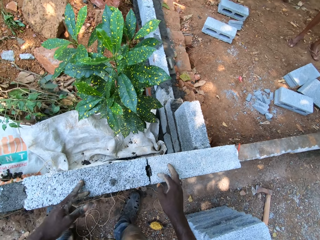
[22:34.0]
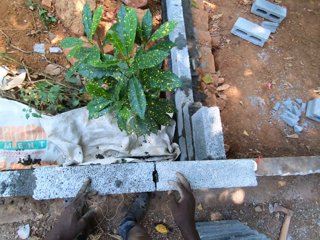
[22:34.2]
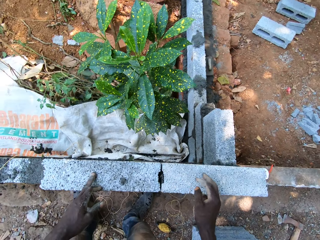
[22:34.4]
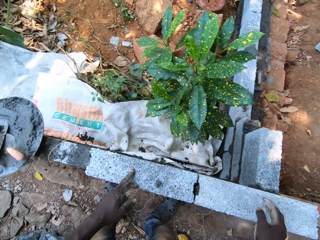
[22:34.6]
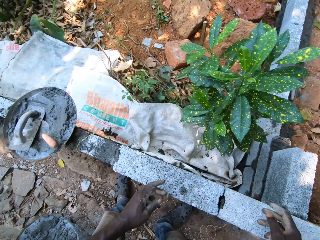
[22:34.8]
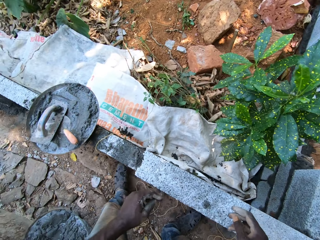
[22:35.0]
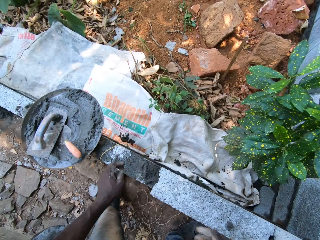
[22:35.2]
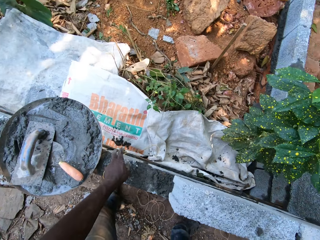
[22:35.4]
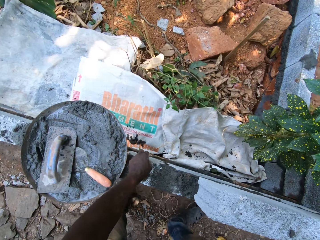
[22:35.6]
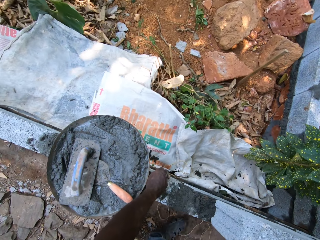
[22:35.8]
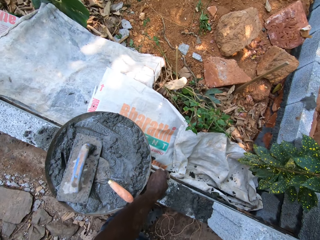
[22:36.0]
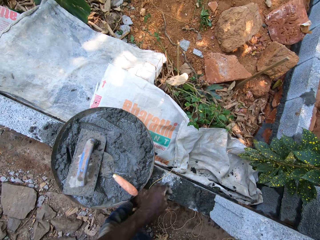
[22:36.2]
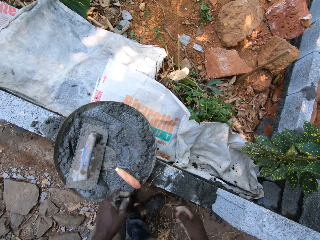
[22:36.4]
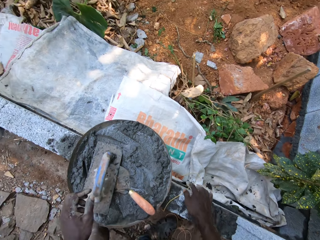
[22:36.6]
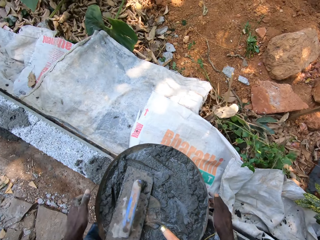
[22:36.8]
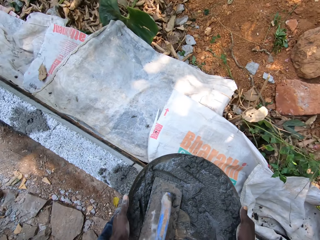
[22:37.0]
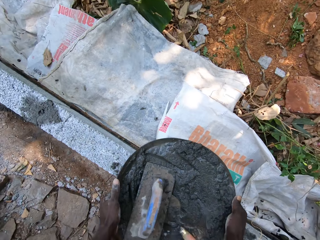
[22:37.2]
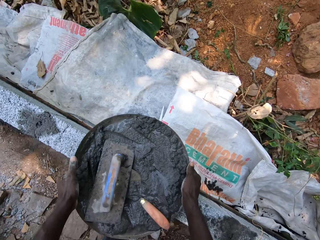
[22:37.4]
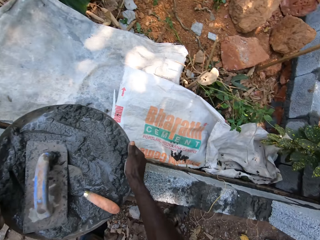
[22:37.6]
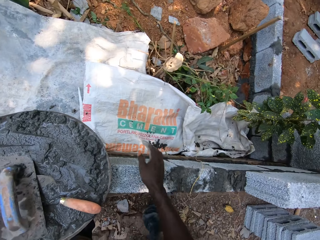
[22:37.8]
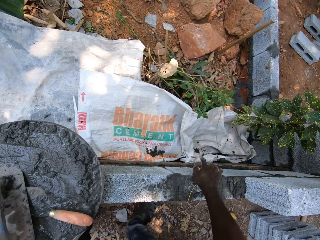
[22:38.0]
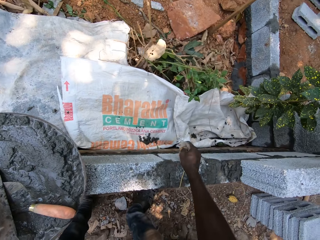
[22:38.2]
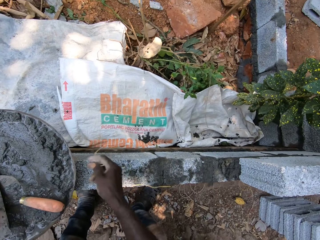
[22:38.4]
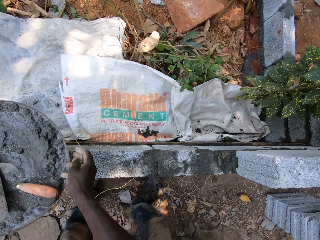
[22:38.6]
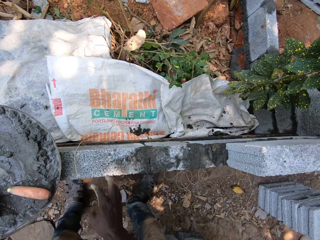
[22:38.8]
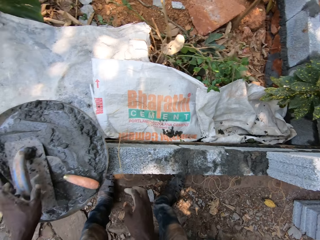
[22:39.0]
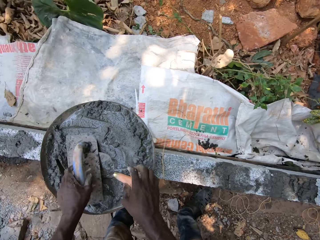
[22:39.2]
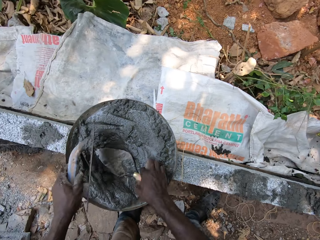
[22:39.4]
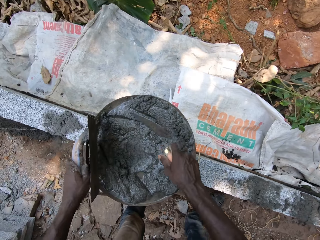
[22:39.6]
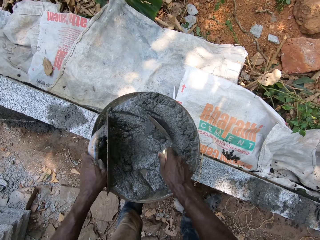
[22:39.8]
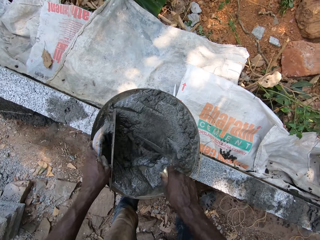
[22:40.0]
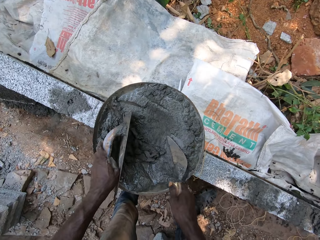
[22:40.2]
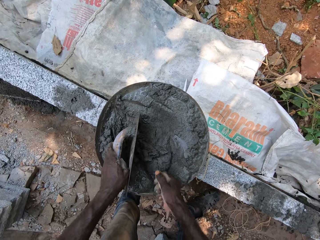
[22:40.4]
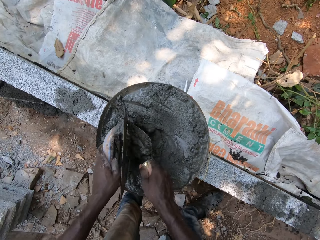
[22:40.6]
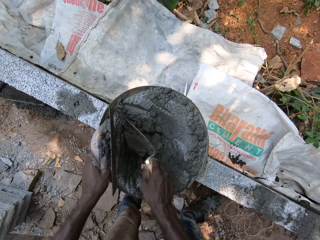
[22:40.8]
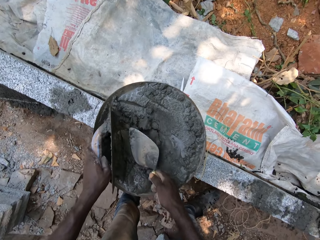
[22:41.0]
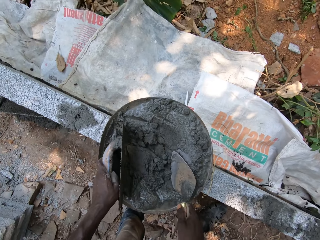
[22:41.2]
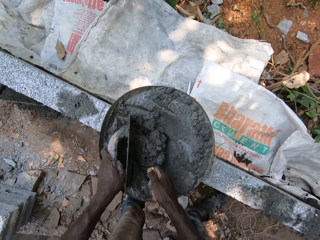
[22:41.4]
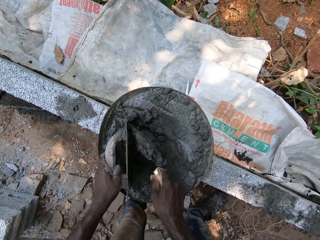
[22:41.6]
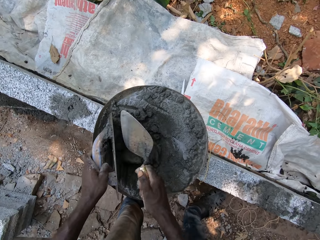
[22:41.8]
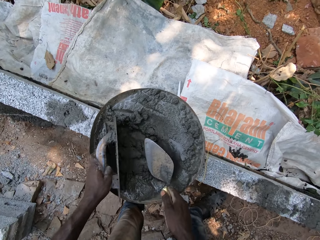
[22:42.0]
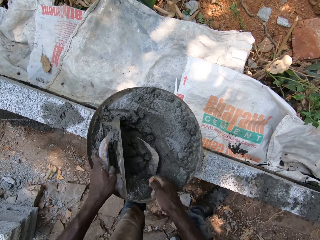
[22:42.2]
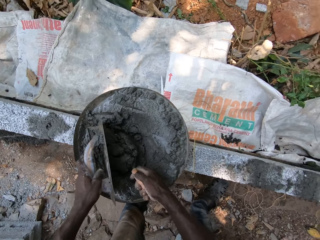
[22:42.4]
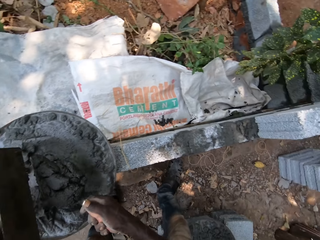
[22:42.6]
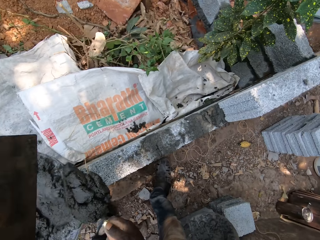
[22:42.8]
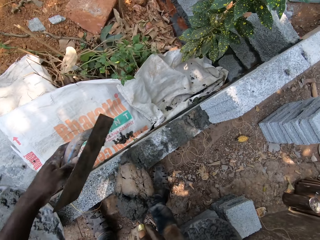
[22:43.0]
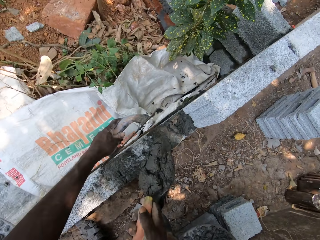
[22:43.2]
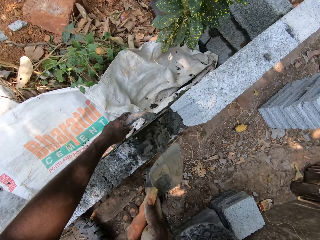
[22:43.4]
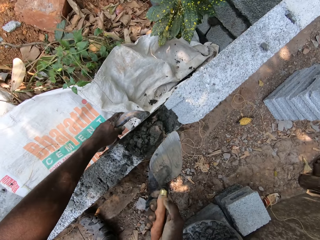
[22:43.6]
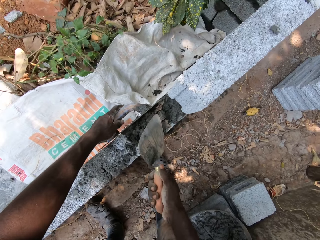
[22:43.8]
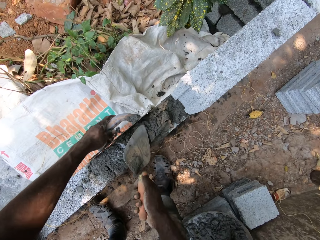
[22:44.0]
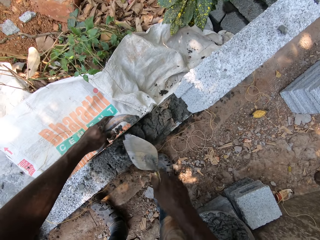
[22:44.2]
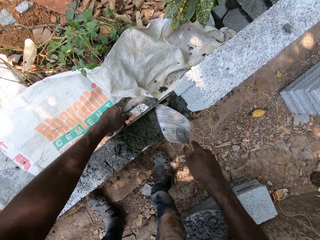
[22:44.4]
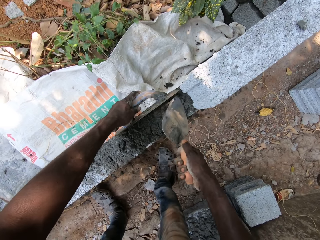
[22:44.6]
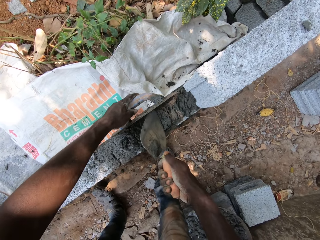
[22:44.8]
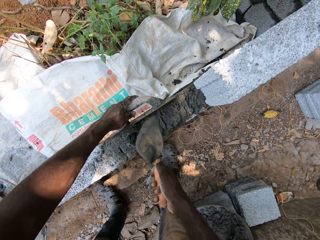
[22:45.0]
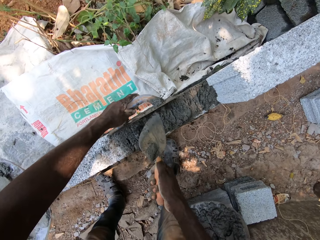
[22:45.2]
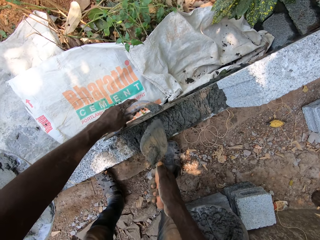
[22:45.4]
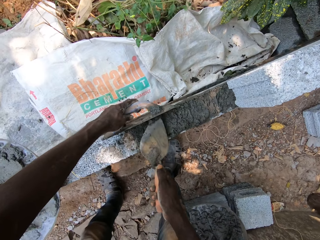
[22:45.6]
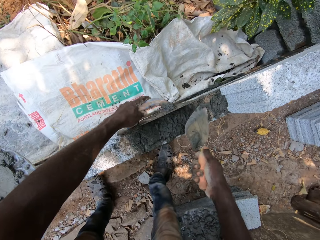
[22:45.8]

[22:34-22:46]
The camera wearer moves around. He moves the bowl on the wall with both hands. He moves his hands. He pulls the rope with his right hand. He moves a string. He picks up the float from the bowl with his left hand. He picks up the trowel from the bowl with his right hand. He mixes the cement mix with the trowel in his right hand and the float in his left hand. He scoops the cement mix from the bowl with the trowel in his right hand and the float in his left hand. He spreads the cement mix on the wall with the trowel in his right hand and the float in his left hand.

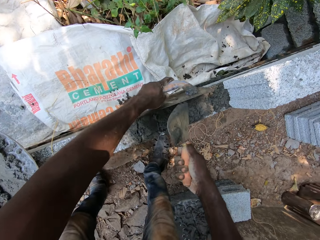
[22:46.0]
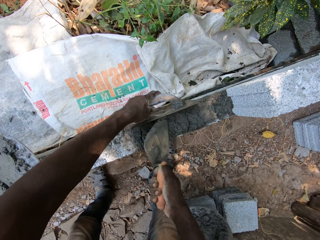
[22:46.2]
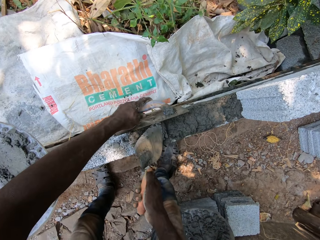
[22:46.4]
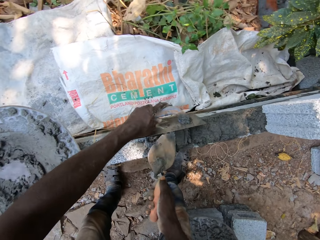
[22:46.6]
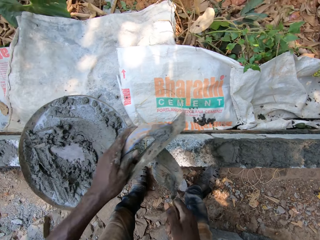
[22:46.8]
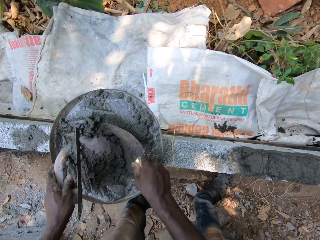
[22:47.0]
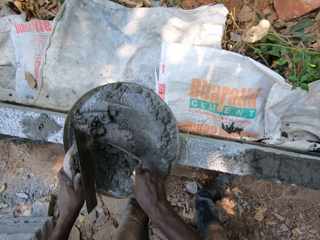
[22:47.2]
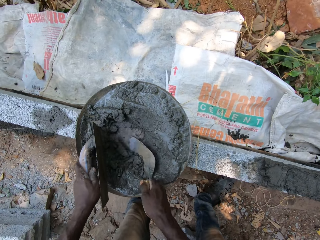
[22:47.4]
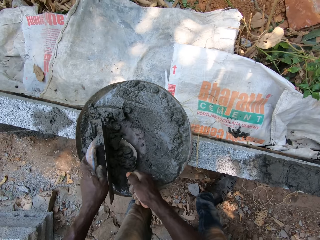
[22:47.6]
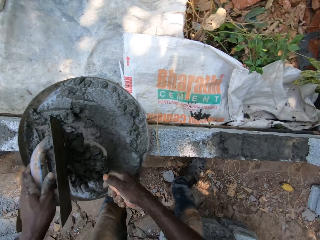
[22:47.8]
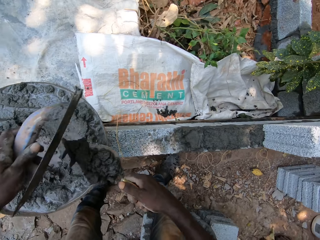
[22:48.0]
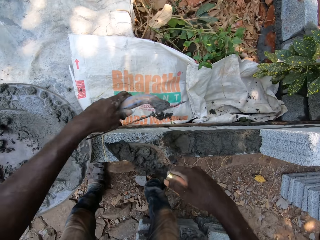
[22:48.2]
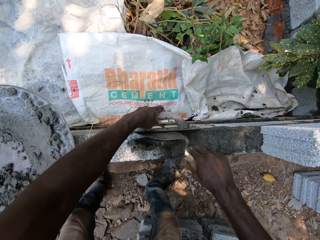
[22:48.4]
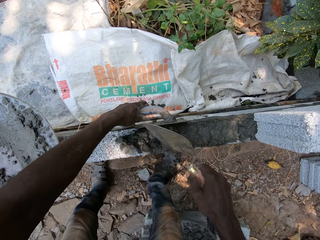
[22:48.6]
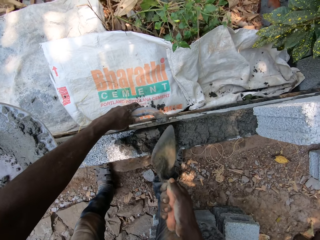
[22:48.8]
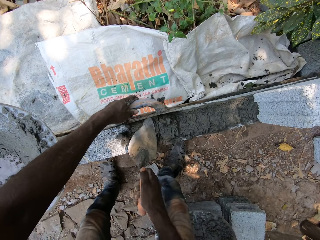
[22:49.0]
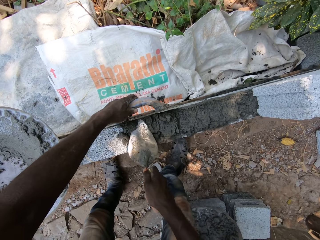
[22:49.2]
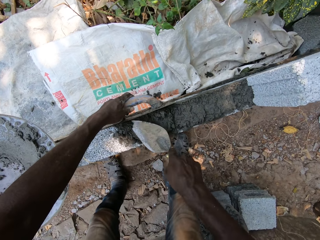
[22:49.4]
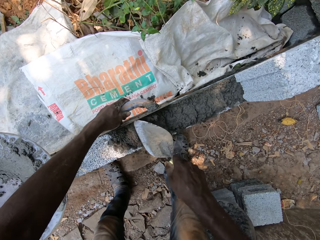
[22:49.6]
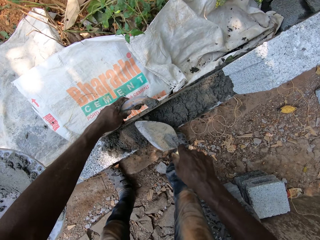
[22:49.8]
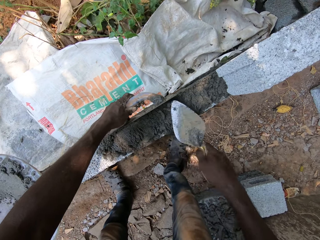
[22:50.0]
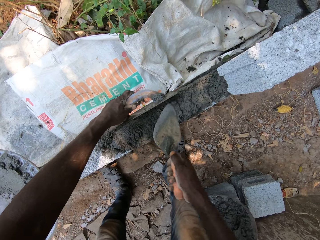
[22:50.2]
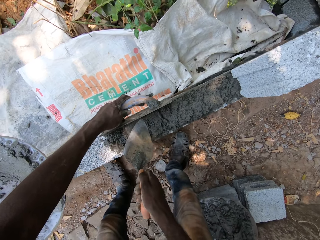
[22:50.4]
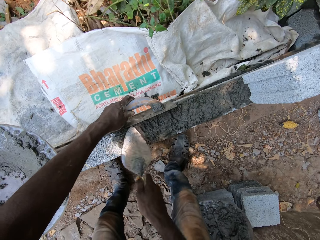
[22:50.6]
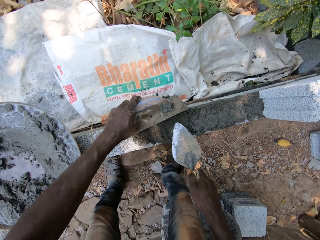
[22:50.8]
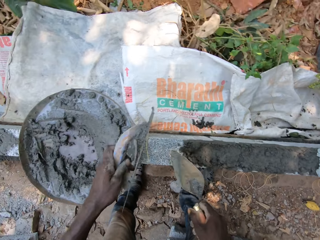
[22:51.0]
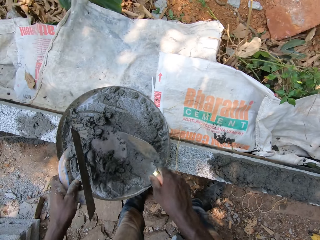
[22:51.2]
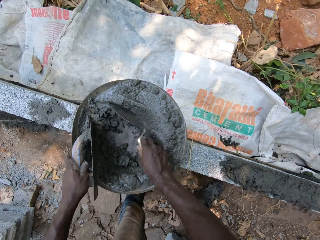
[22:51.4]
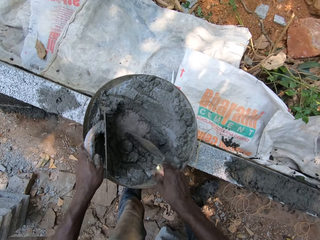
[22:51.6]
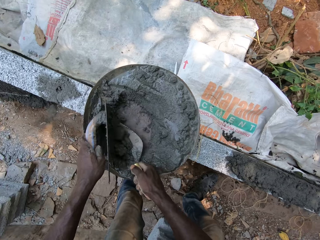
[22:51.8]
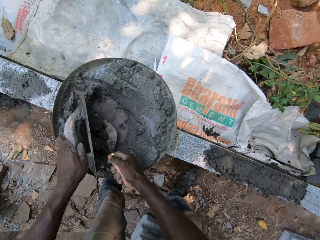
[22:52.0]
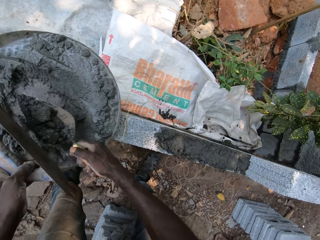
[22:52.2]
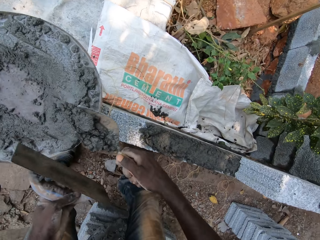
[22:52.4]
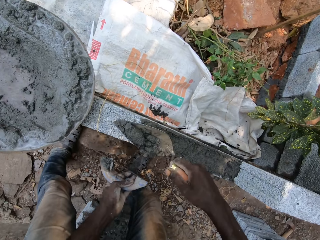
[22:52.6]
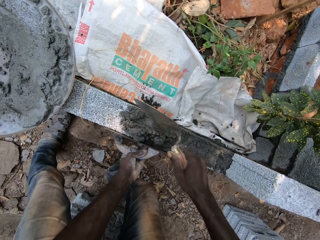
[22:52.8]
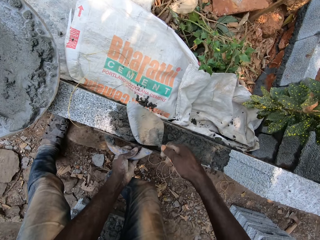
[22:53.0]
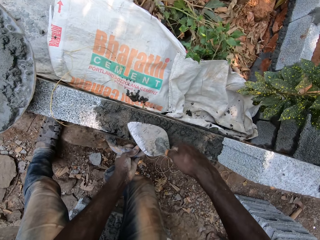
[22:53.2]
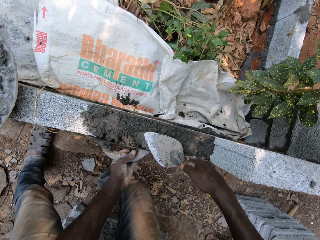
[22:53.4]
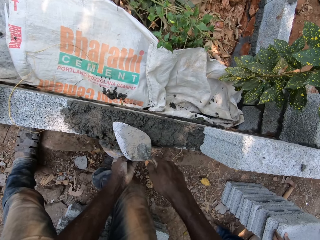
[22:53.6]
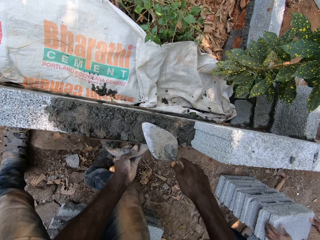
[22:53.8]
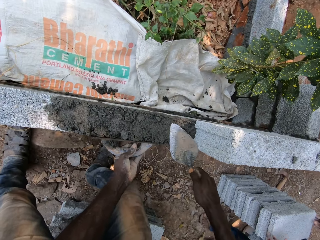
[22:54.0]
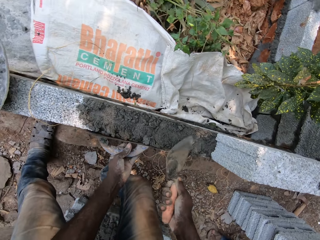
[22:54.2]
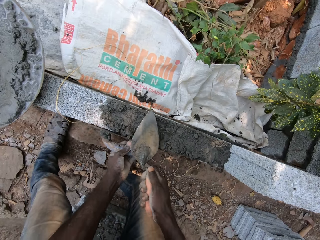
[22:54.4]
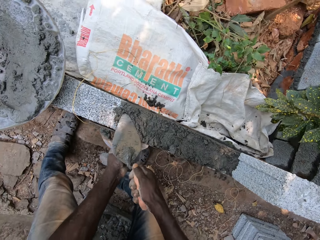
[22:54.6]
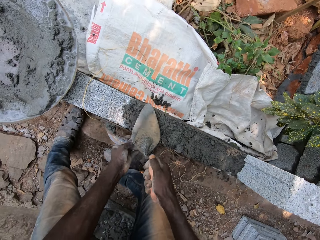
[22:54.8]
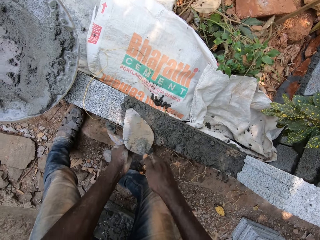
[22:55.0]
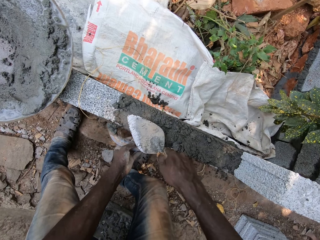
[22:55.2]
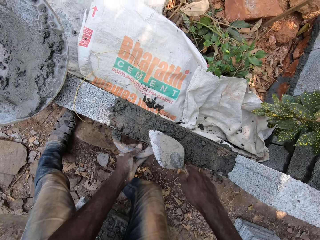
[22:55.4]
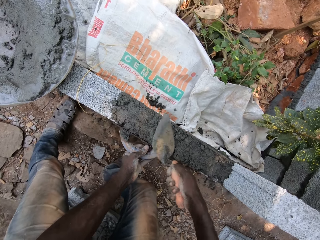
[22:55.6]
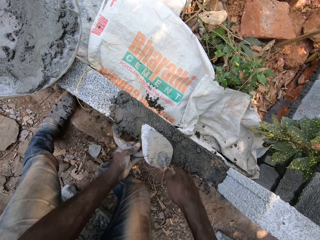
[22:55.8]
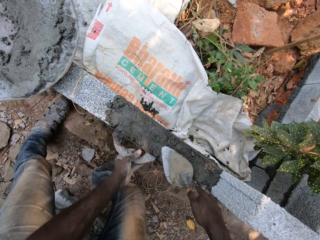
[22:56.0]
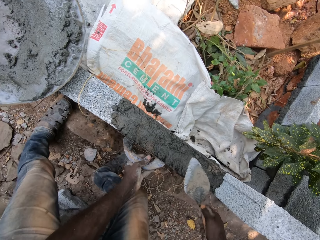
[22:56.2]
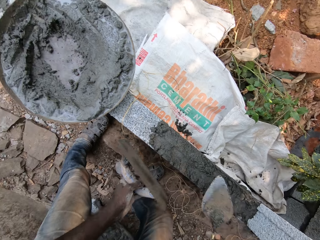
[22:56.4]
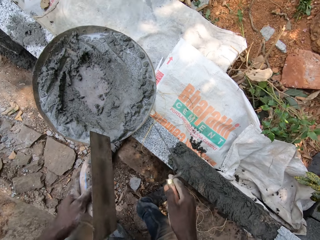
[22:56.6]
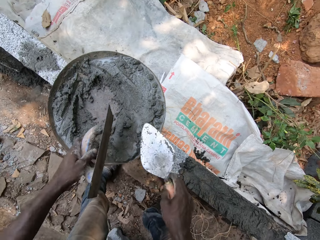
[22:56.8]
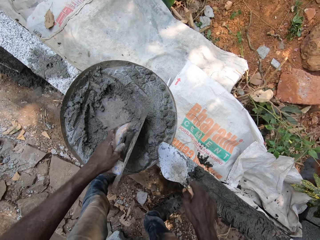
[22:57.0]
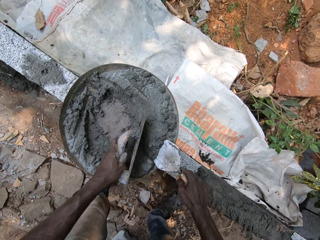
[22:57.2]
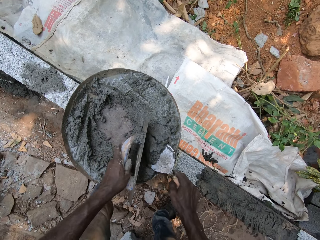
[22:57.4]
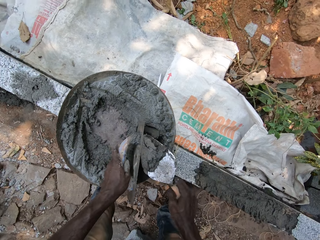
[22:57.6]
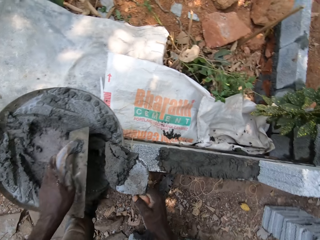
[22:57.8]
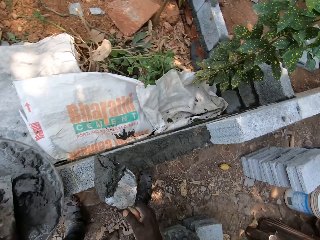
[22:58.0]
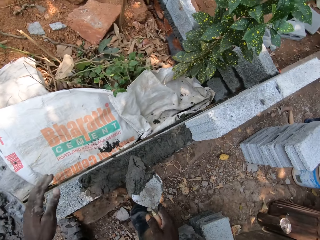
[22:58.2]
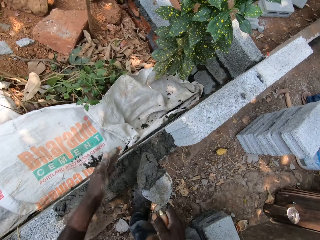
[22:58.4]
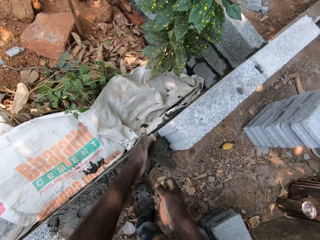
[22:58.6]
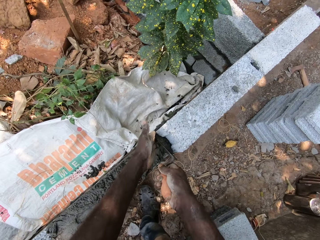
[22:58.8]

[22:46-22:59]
The camera wearer takes cement from the tray with the trowel in his right hand. He applies the cement on the wall with the trowel in his right hand. He interacts with a man. He takes the cement from the tray with the trowel in his right hand. He applies the cement on the wall with the trowel in his right hand. He takes the cement from the tray with the trowel in his right hand. He applies the cement on the wall with the trowel in his right hand.
